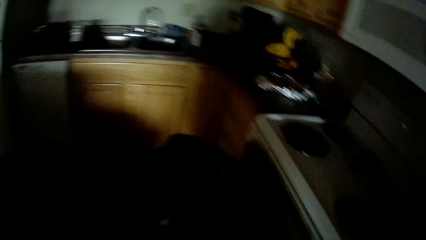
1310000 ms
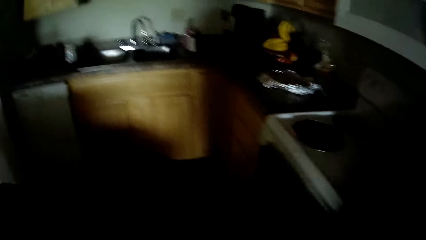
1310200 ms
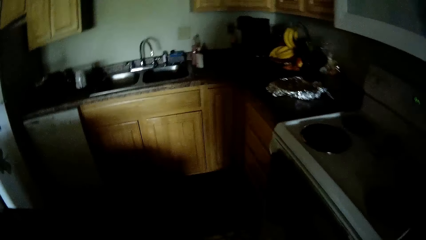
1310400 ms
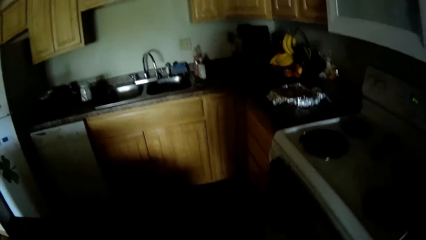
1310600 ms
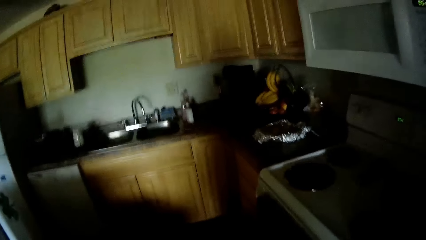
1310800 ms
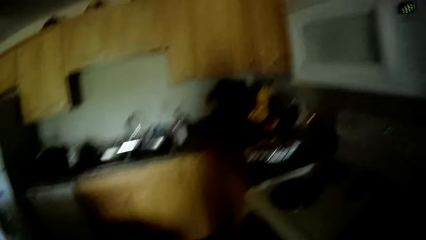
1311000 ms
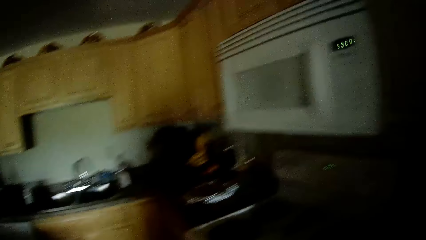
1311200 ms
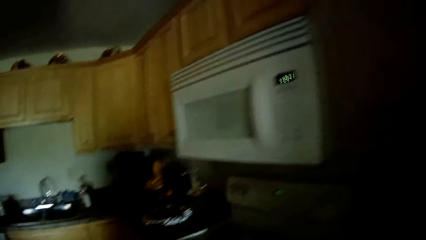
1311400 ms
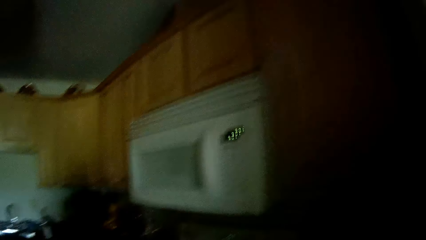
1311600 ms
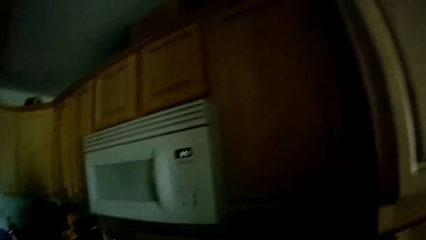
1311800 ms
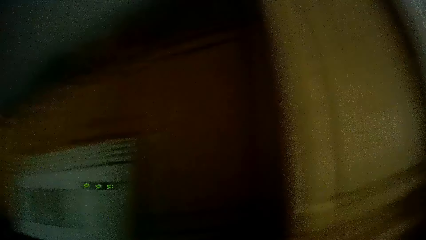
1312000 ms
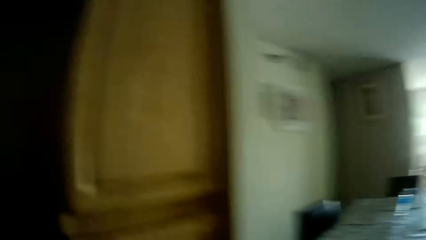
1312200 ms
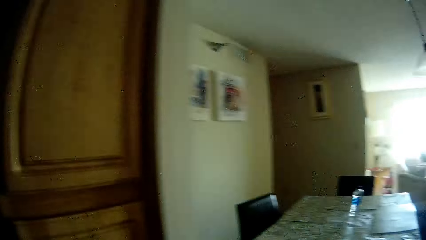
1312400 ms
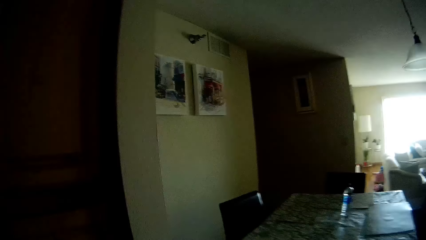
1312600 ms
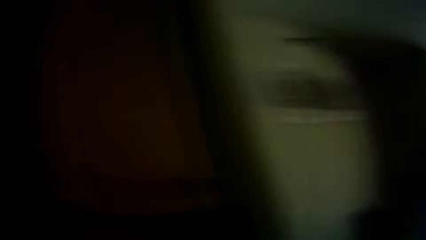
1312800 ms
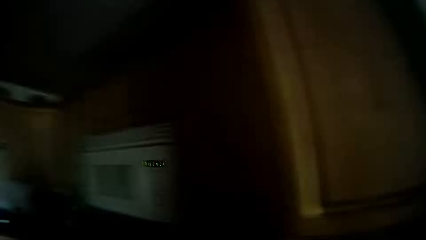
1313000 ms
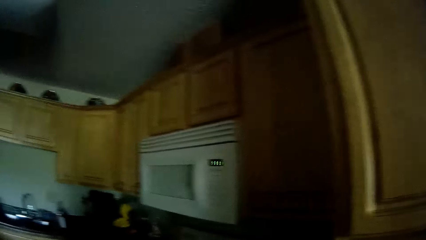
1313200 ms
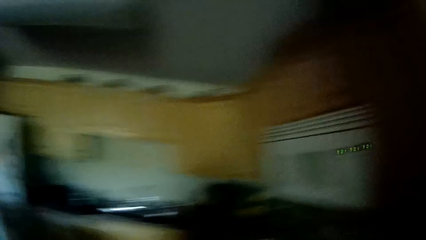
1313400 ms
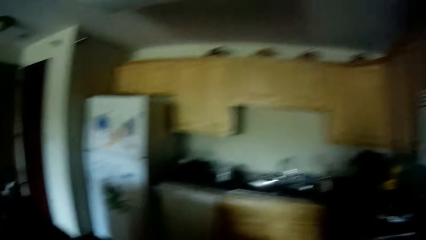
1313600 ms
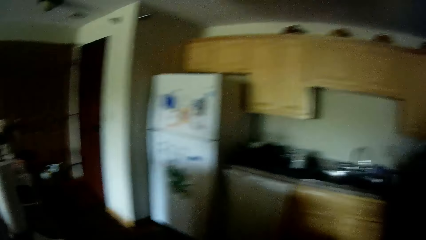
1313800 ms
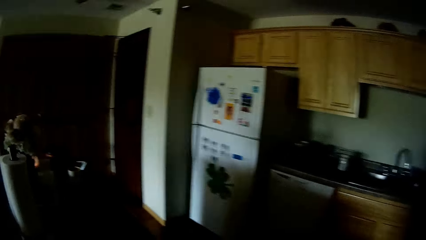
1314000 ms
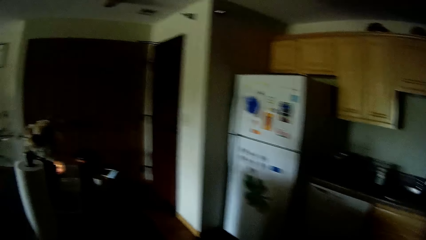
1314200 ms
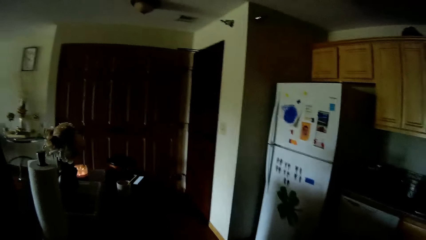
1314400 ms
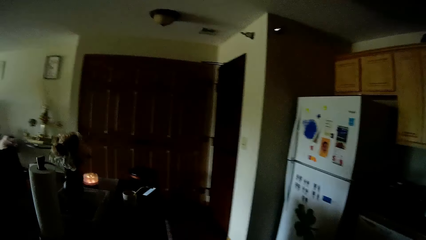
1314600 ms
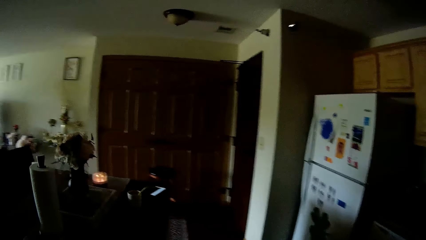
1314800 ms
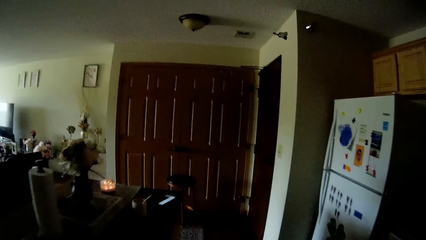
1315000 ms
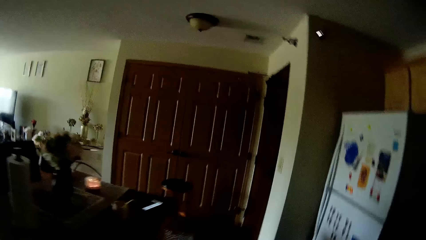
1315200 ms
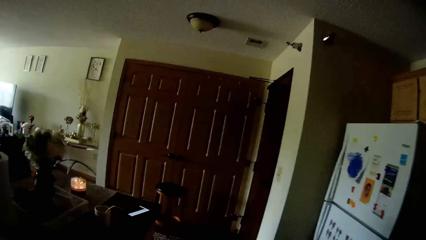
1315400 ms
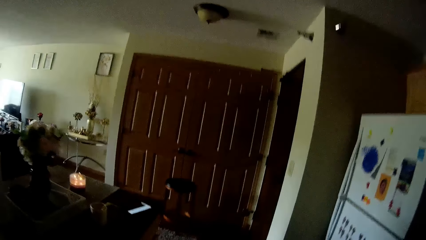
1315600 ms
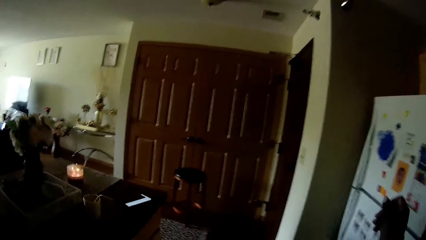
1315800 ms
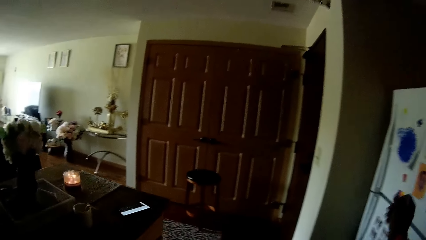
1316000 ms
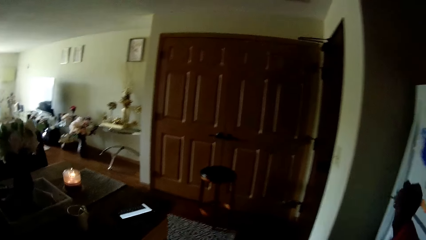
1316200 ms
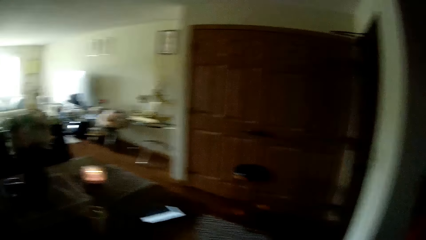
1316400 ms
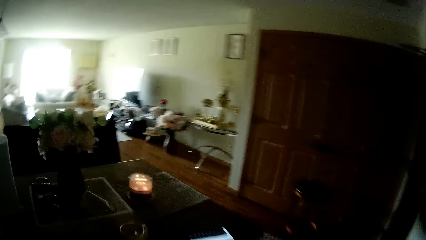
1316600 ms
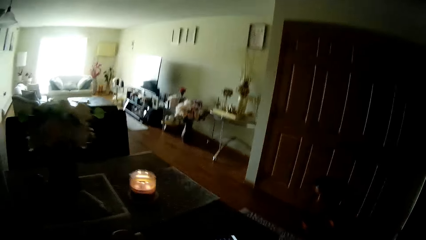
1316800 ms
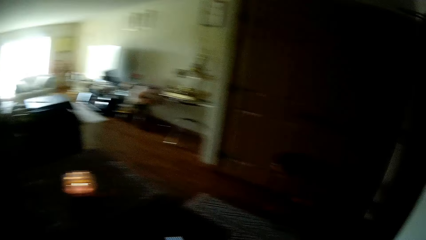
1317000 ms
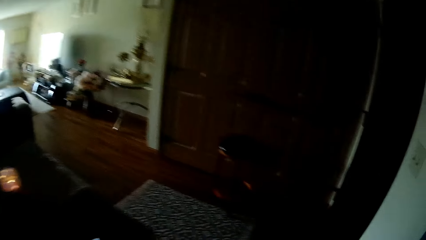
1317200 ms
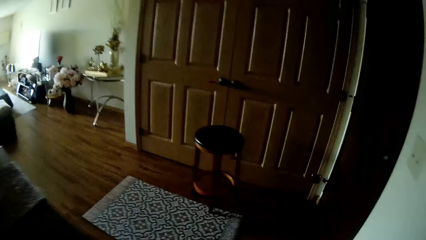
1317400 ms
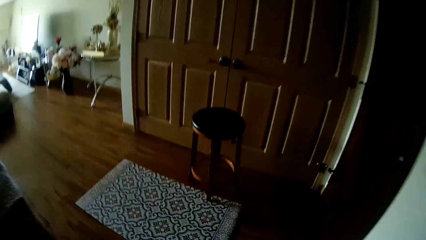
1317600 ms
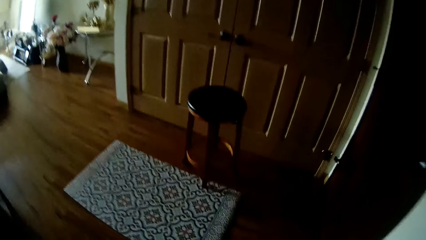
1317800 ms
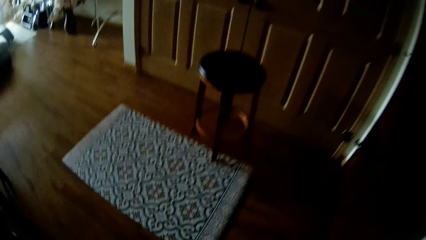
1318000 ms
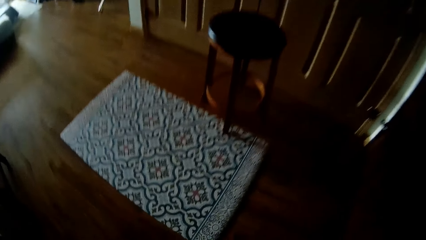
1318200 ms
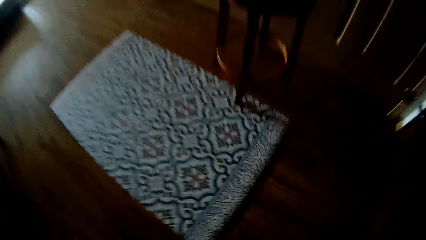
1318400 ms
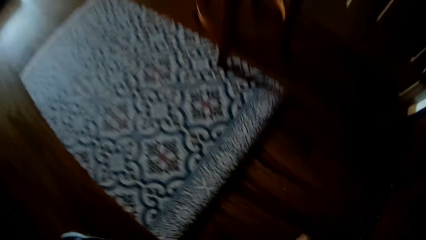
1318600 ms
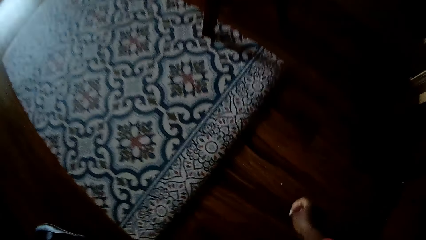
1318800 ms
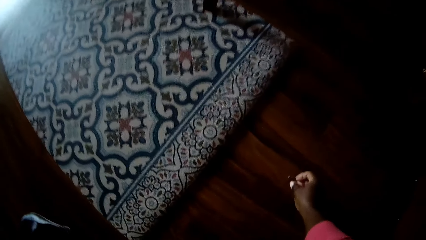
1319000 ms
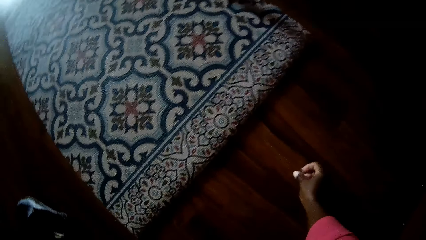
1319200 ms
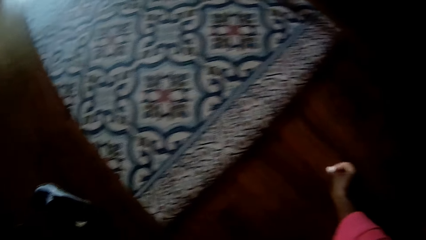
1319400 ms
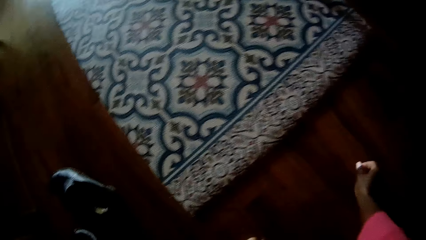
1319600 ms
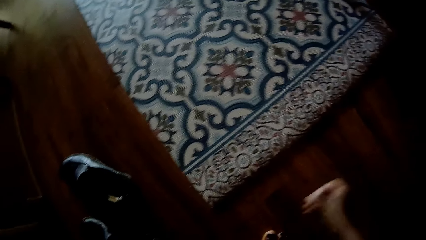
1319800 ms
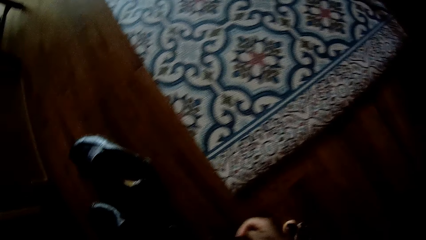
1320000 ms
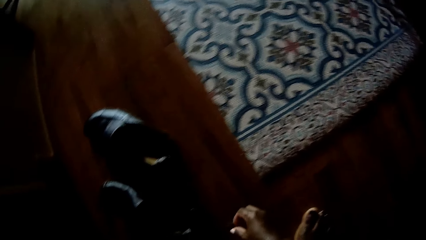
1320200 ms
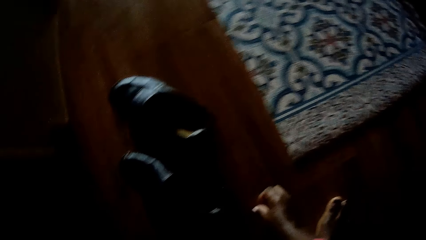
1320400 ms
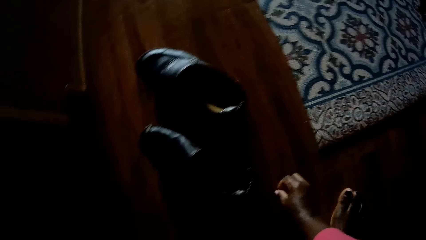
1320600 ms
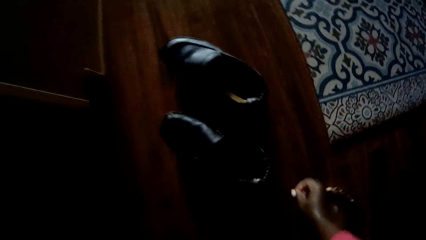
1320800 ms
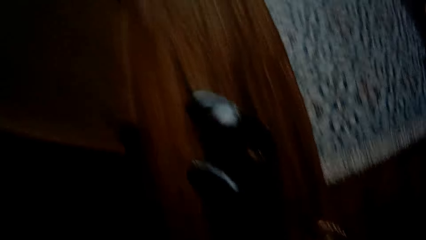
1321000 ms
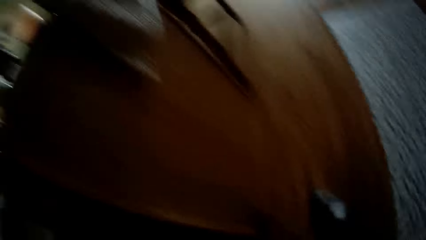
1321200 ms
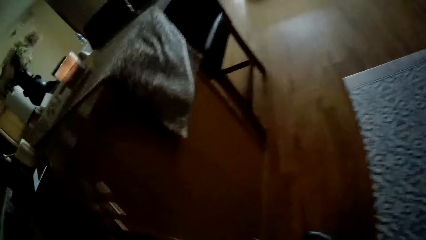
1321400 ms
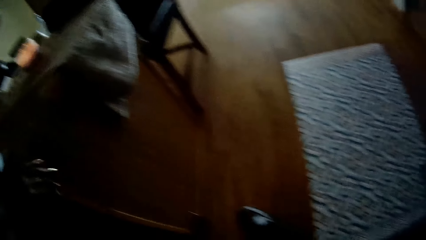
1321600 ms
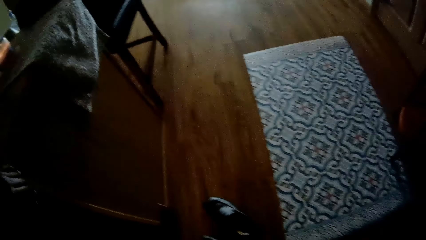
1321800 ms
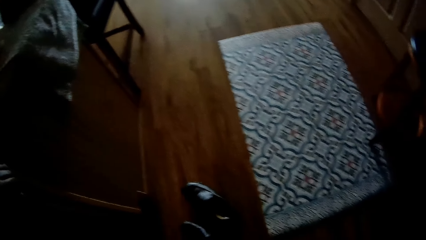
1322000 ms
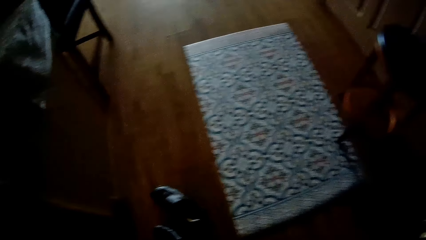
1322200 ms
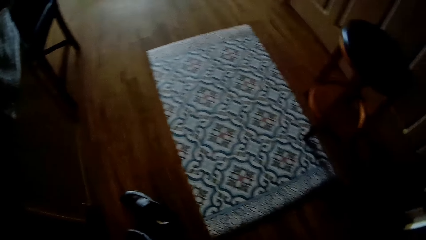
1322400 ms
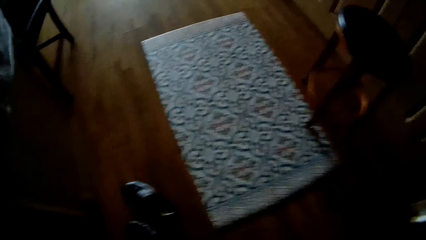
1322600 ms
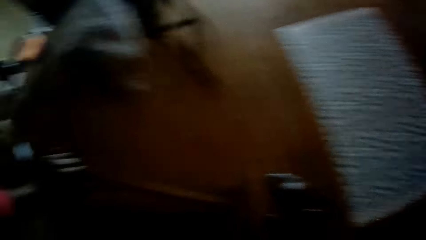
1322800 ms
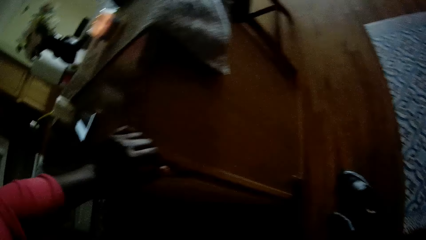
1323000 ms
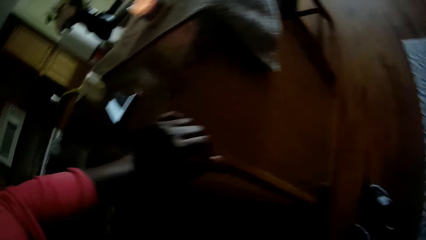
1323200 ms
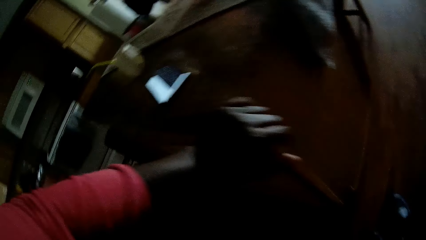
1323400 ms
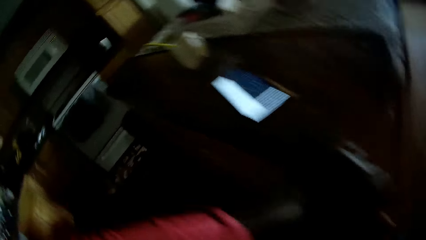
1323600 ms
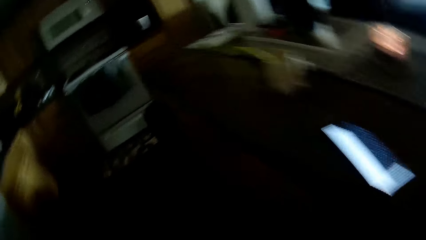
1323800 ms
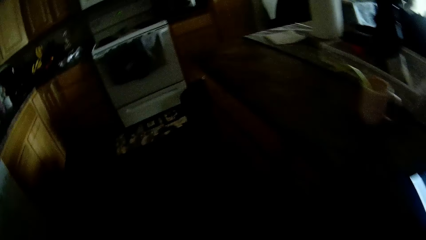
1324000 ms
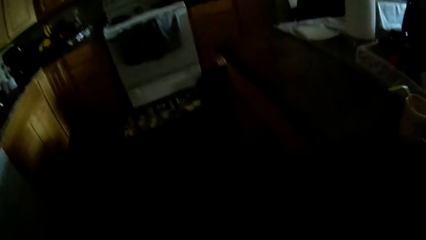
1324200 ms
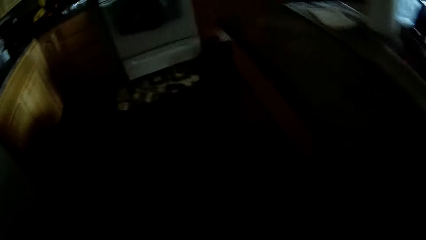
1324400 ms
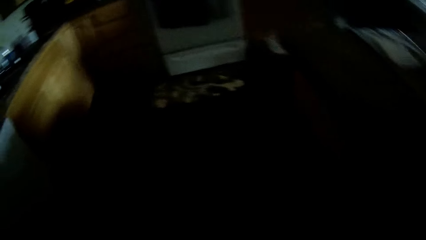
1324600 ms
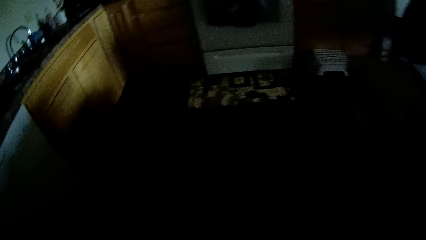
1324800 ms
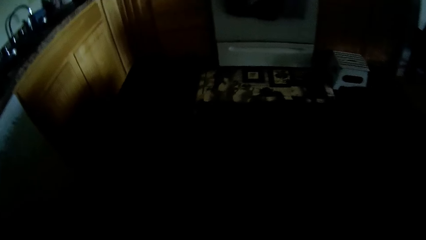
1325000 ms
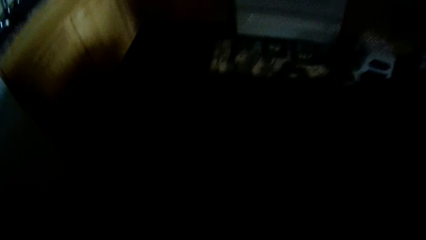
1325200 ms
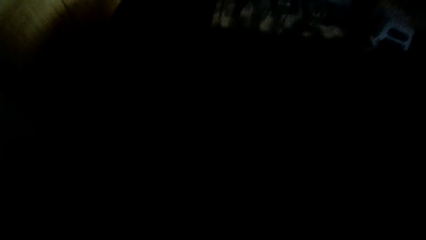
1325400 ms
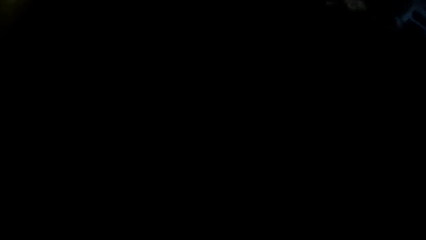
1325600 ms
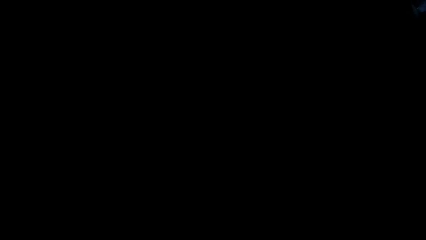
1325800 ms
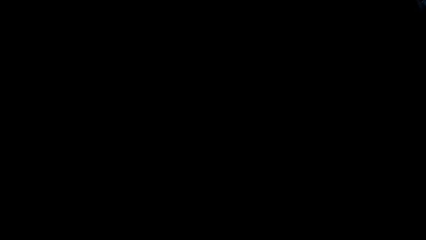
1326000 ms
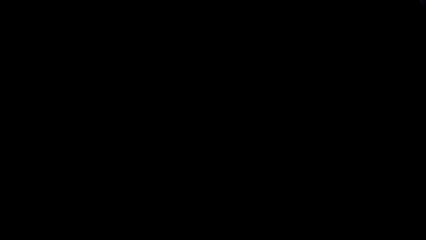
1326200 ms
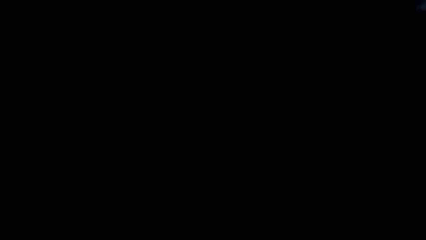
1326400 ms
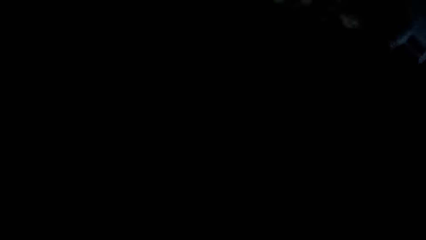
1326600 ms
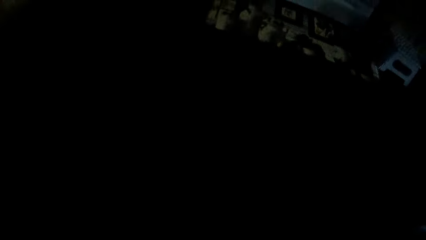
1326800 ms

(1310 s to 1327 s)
The camera wearer picks dirt from the floor with her right hand. She picks dirt from the floor with her right hand again. She holds a kitchen table with her left hand. She places her hand on the table.
